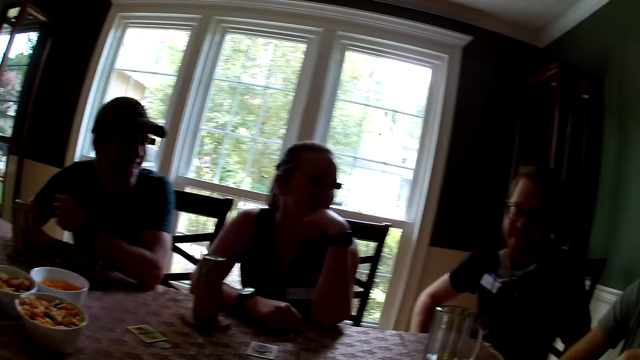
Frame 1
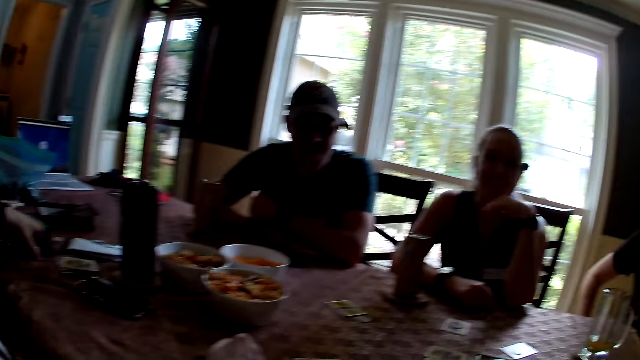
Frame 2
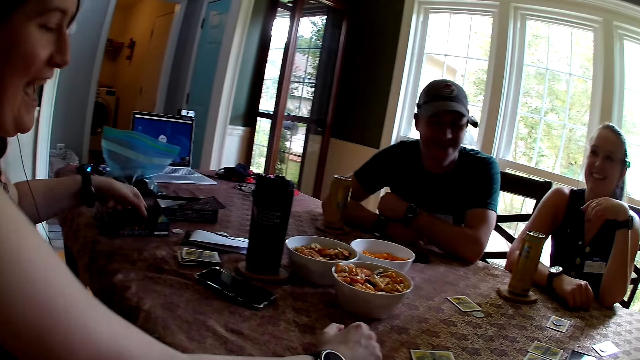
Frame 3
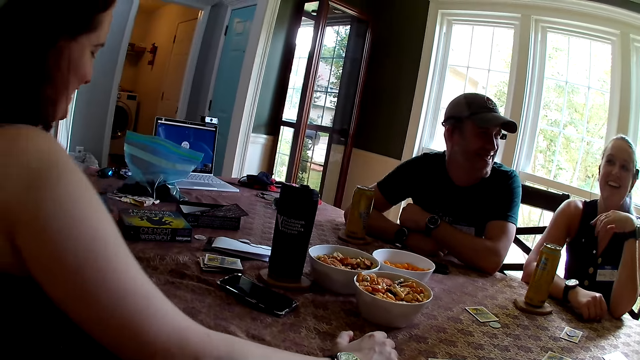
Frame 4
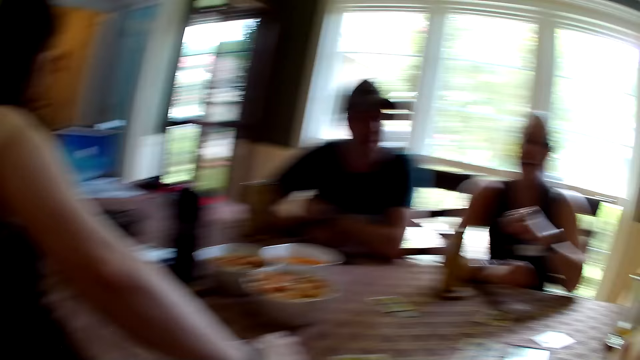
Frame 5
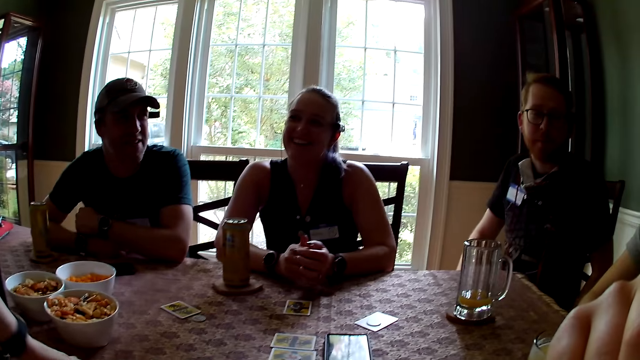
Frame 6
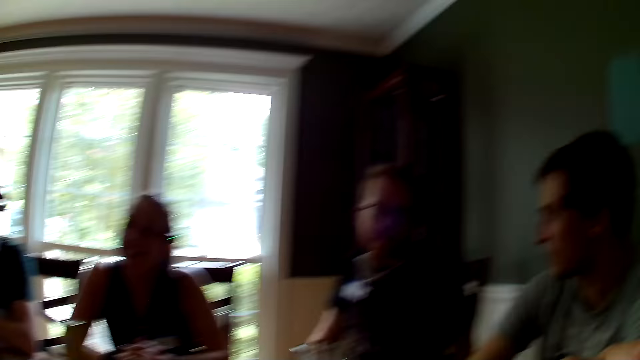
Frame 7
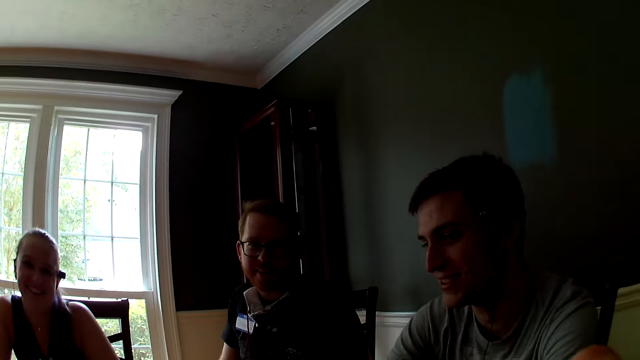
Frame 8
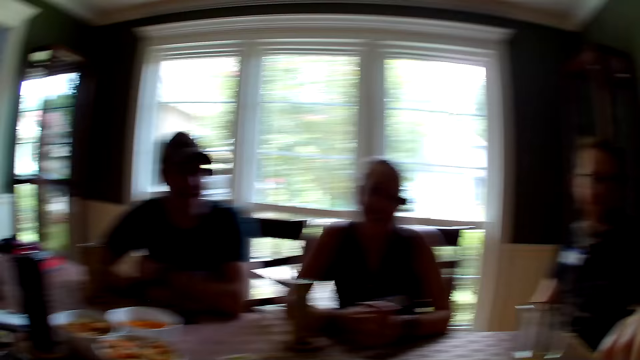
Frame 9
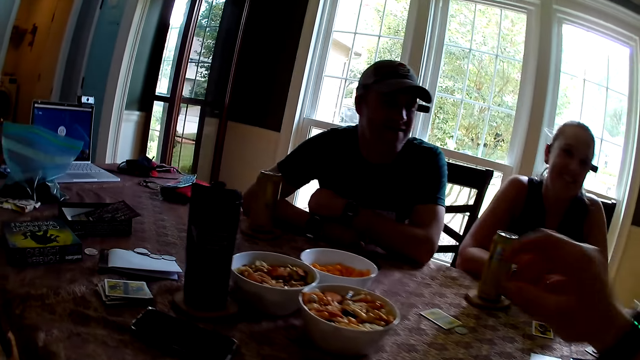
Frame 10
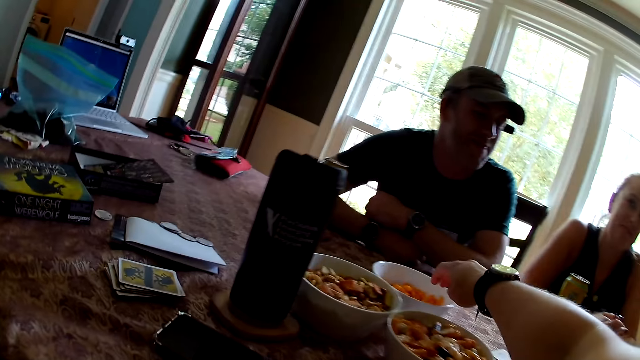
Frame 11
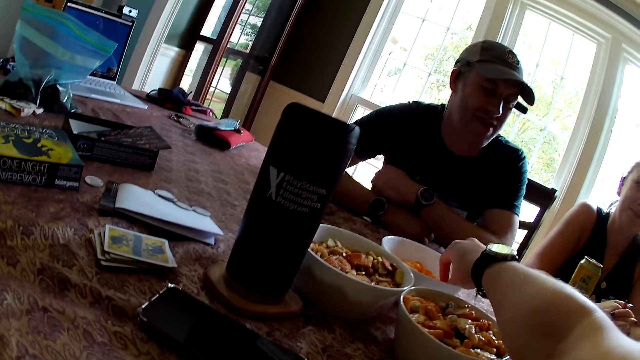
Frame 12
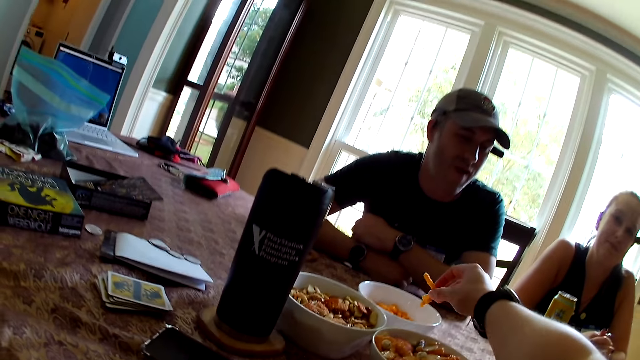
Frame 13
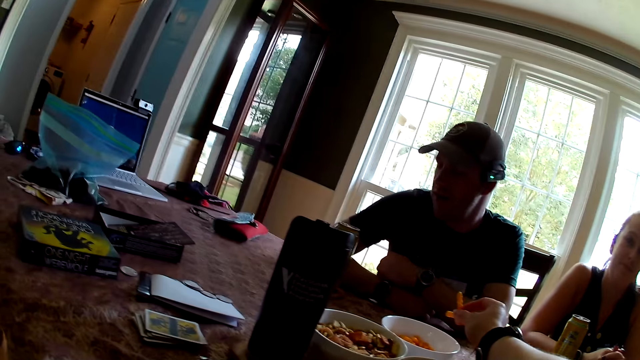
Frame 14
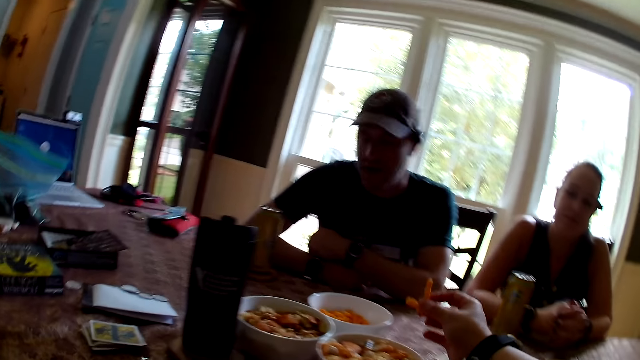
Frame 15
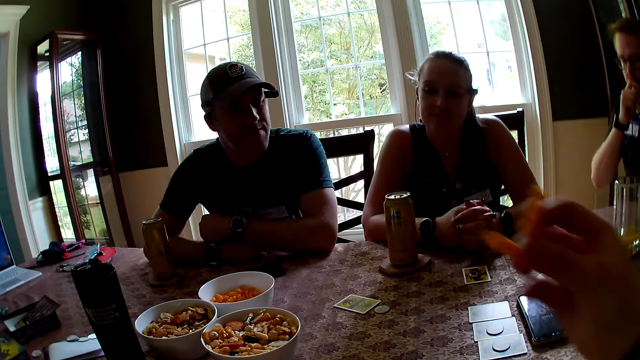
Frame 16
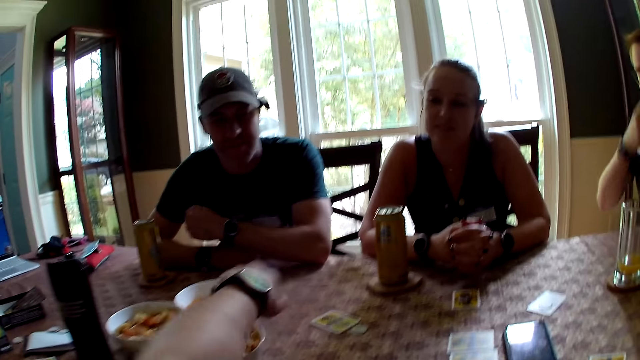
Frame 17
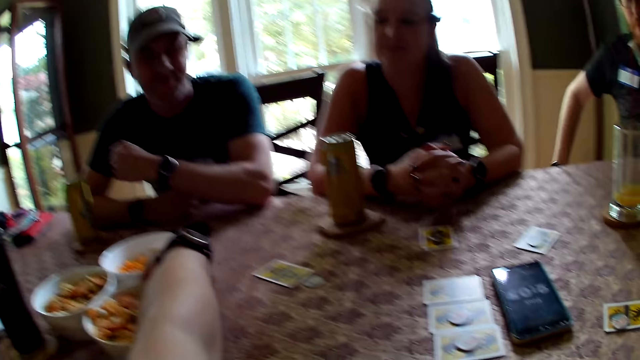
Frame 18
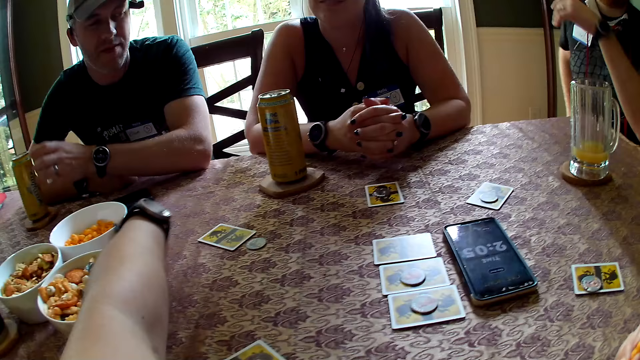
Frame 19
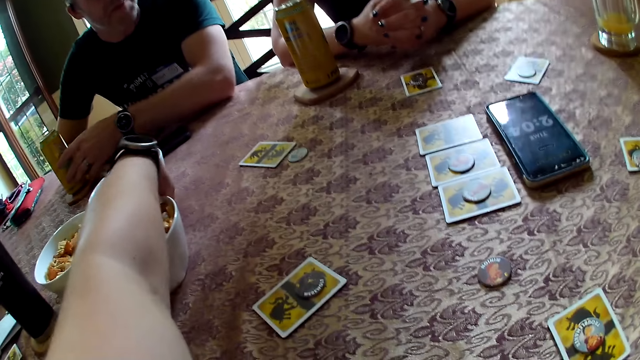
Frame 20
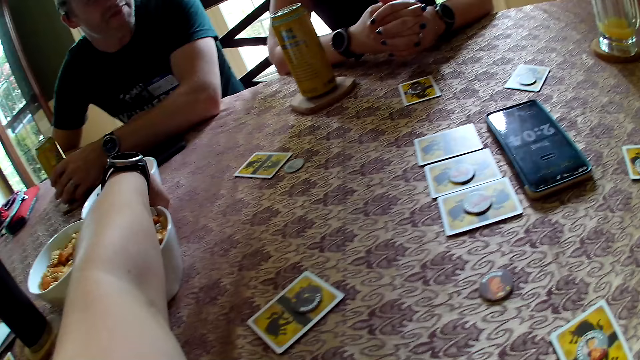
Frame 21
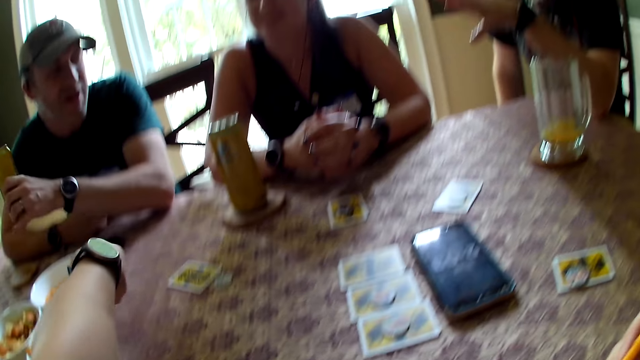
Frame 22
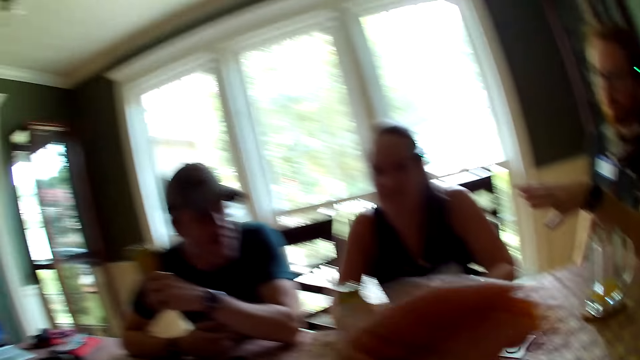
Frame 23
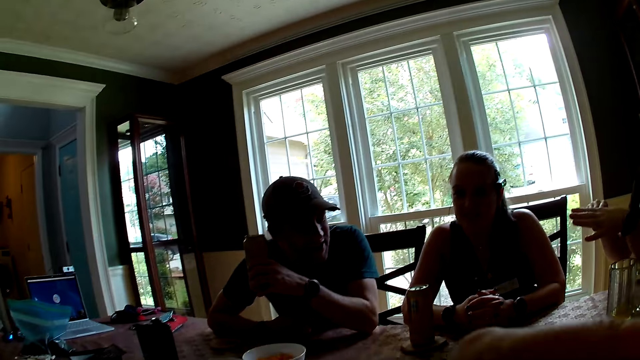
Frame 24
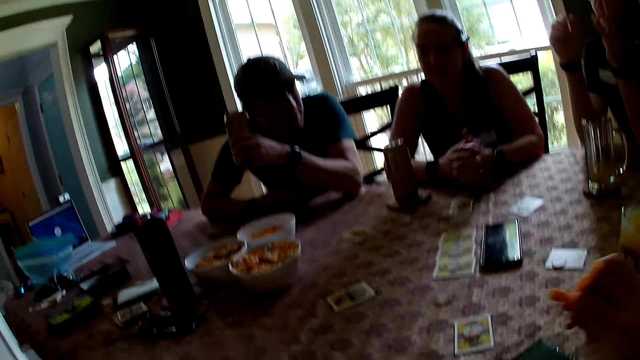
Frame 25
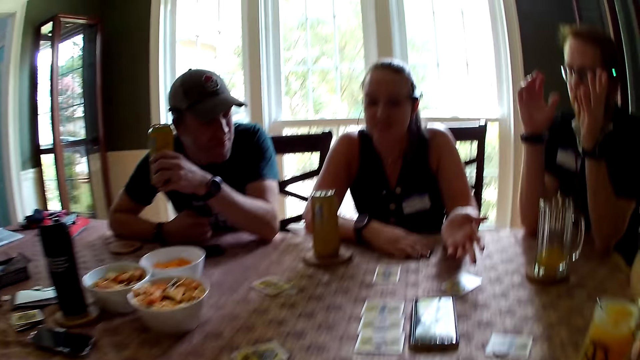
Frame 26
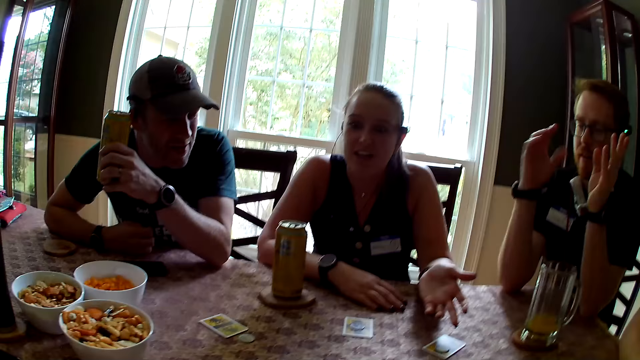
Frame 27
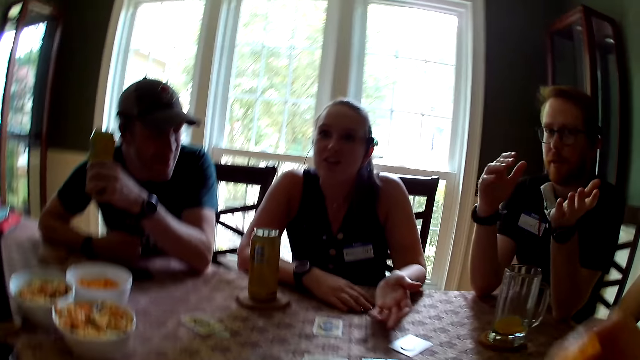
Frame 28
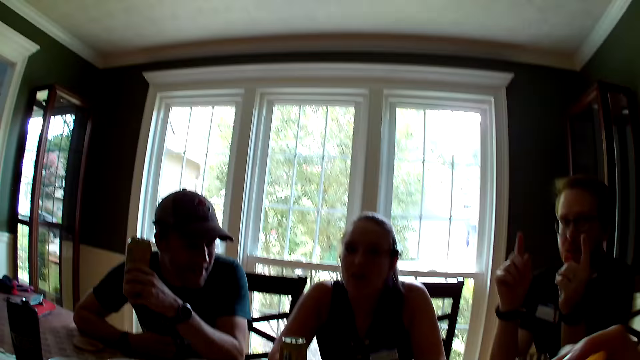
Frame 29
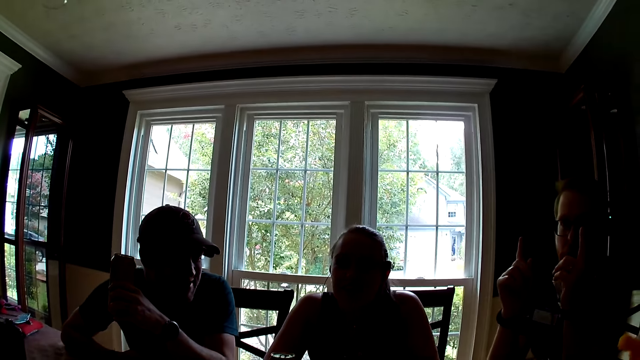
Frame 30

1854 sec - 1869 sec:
The camera wearer looks around. A woman picks the mobile phone on the table with her left hand. The camera wearer reaches out for a snack. She picks chips in a bowl on the table with her right hand. She picks chips on the table with her left hand. A man carries the canned beer on the table with his left hand. The camera wearer eats the snack.

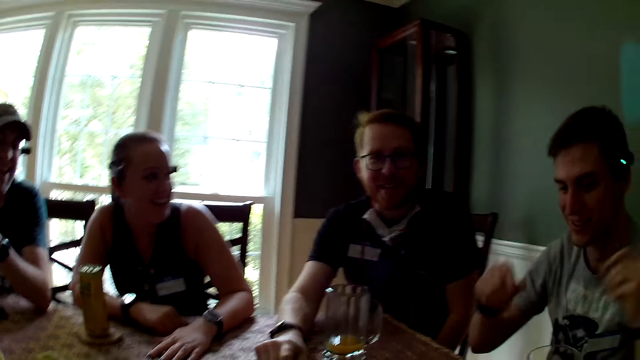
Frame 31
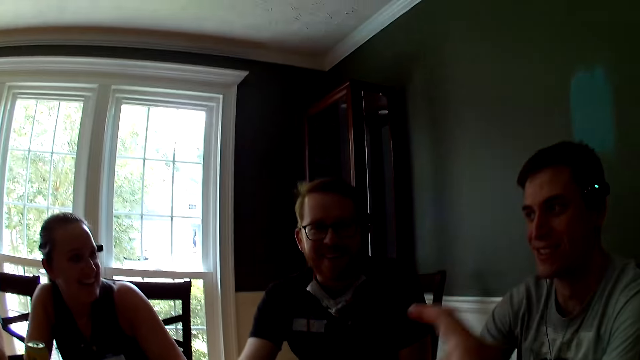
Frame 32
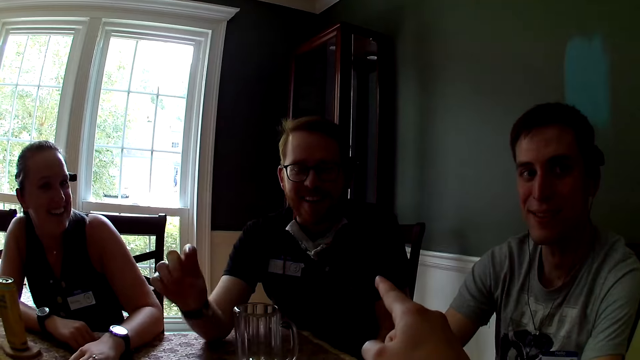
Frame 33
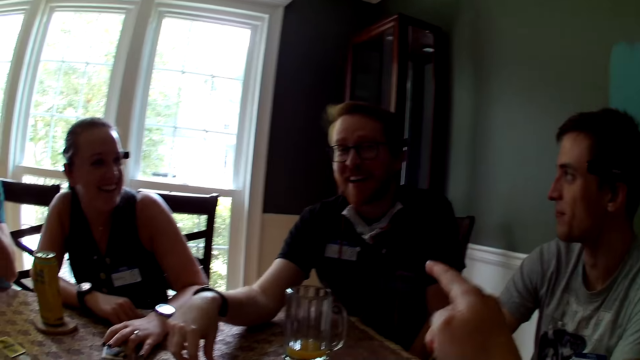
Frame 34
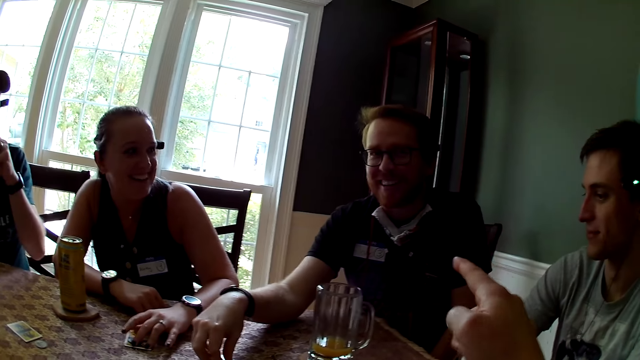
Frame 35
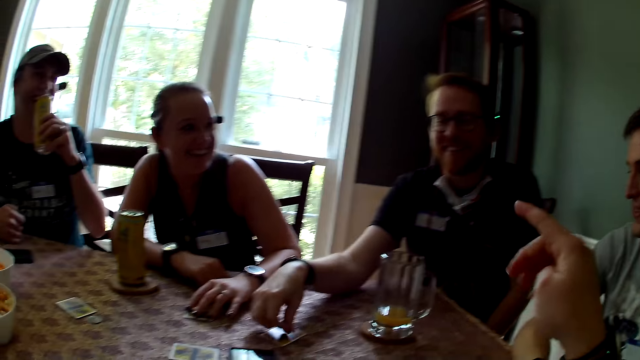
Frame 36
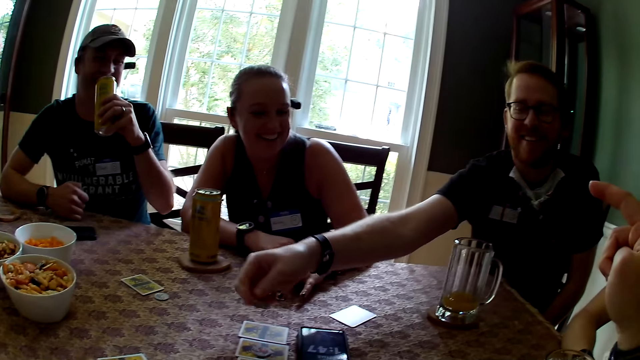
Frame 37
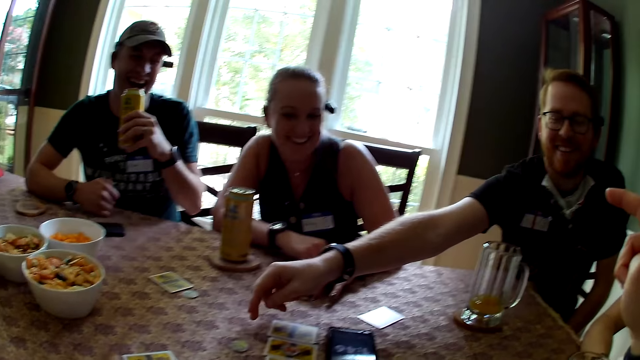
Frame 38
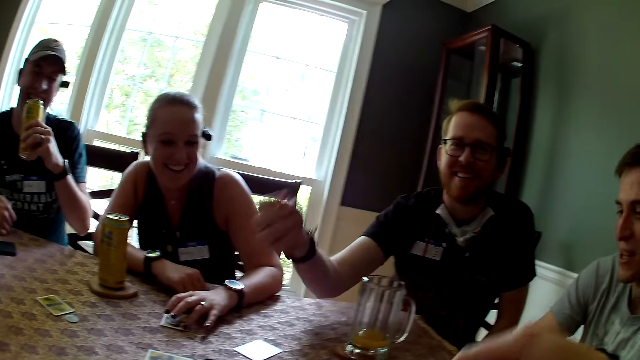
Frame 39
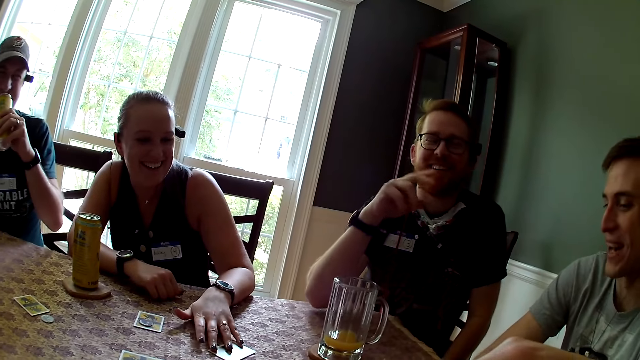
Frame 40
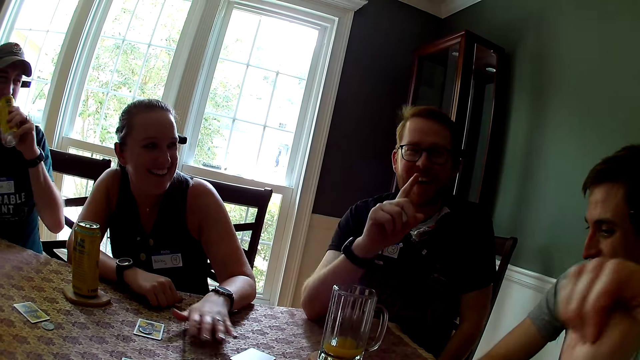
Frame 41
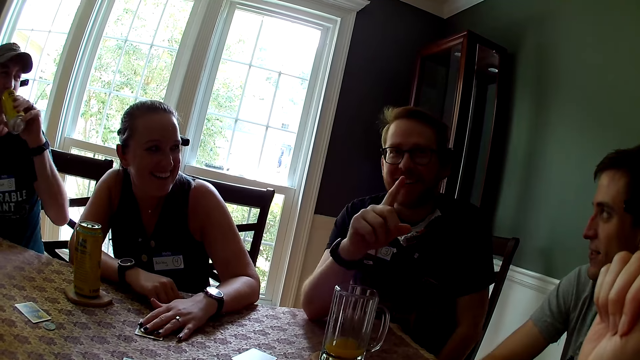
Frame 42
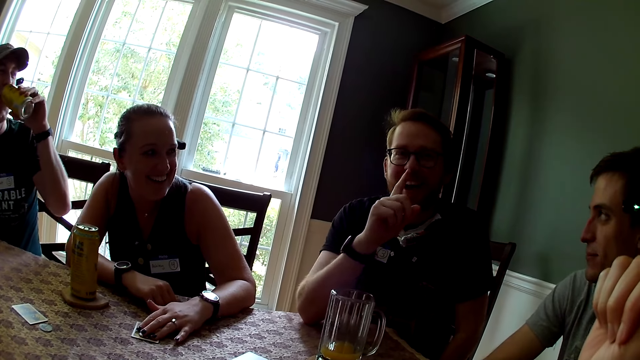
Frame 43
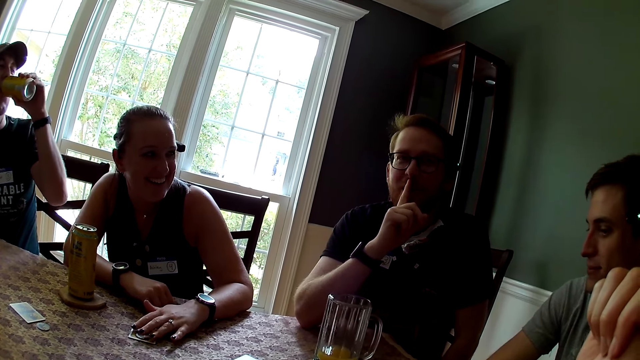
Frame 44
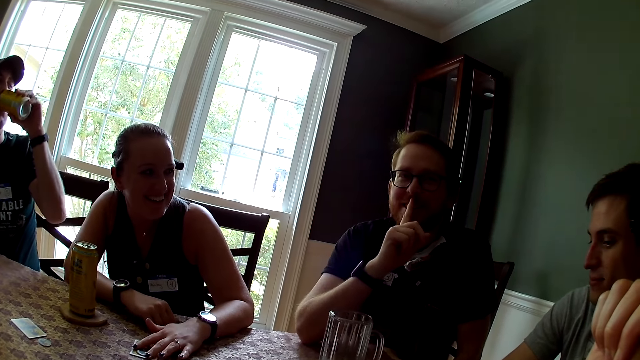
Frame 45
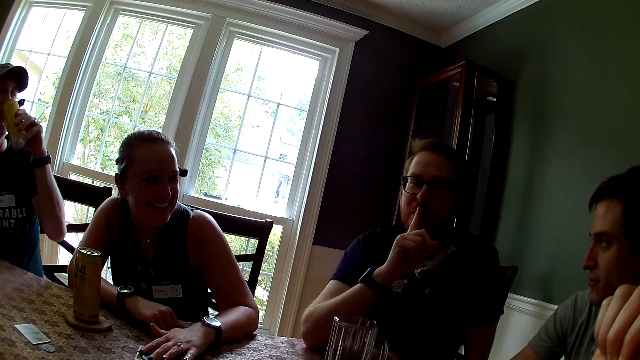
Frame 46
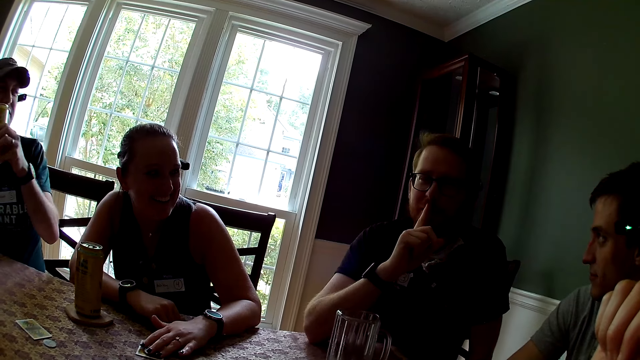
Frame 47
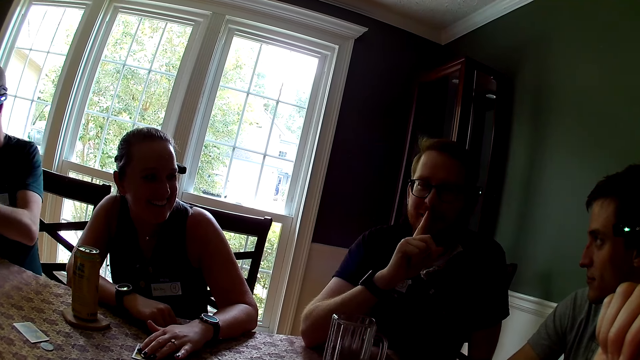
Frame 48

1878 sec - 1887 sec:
A man talks. The man drinks beer out of the can in his left hand.
